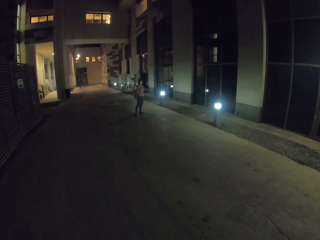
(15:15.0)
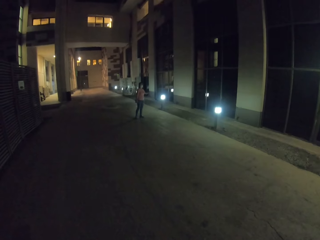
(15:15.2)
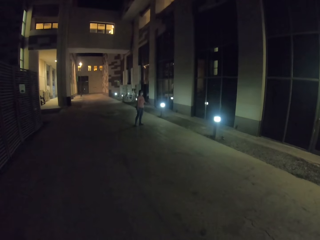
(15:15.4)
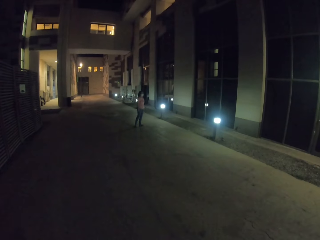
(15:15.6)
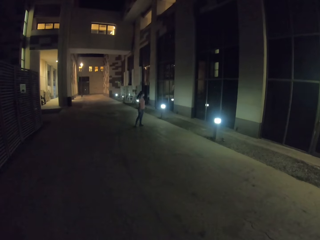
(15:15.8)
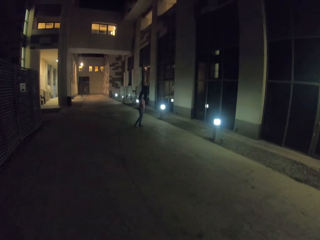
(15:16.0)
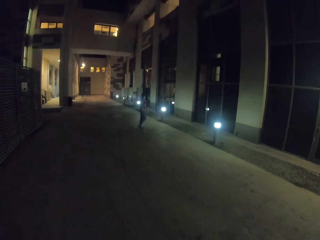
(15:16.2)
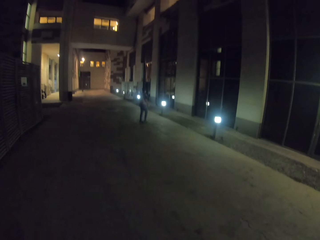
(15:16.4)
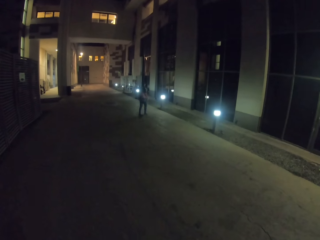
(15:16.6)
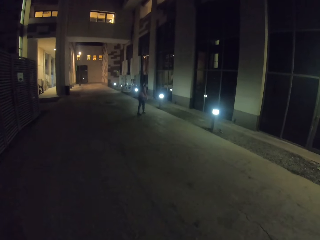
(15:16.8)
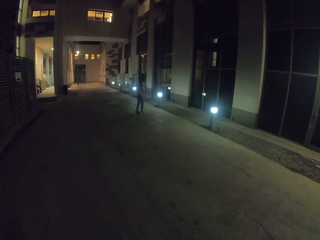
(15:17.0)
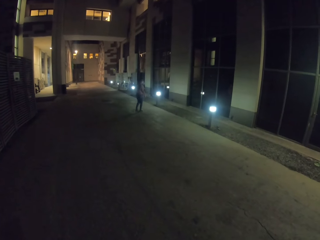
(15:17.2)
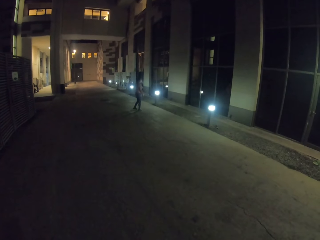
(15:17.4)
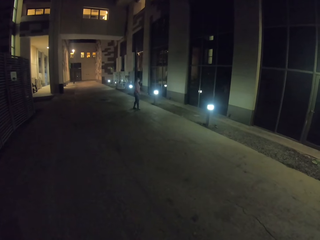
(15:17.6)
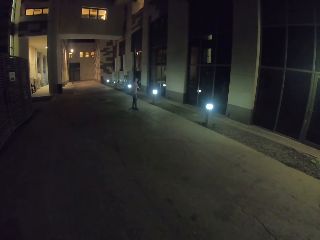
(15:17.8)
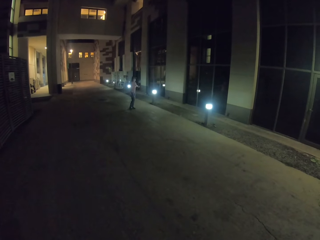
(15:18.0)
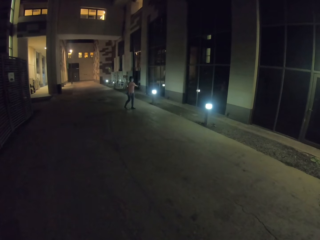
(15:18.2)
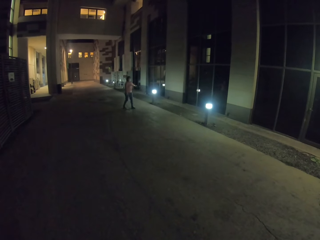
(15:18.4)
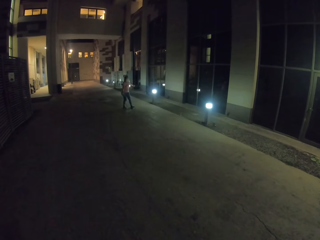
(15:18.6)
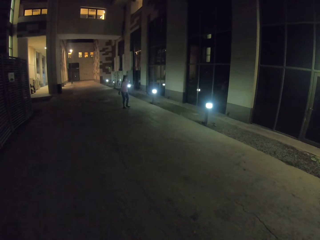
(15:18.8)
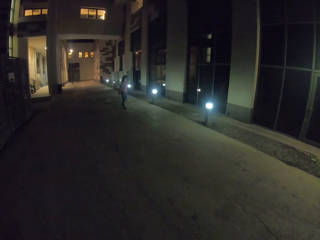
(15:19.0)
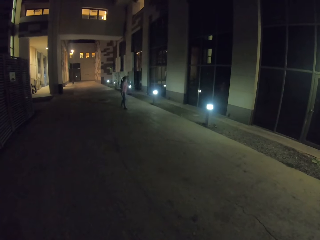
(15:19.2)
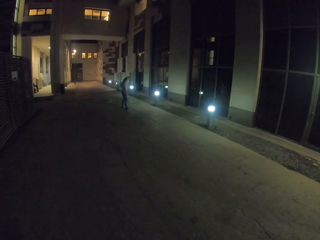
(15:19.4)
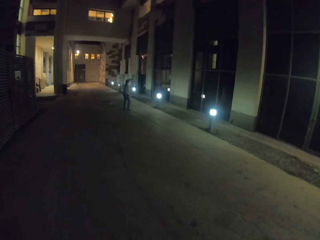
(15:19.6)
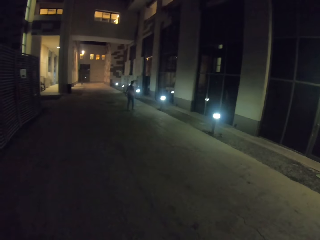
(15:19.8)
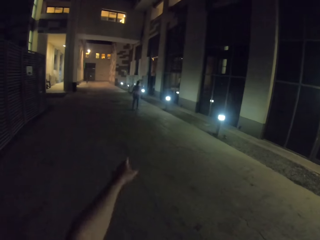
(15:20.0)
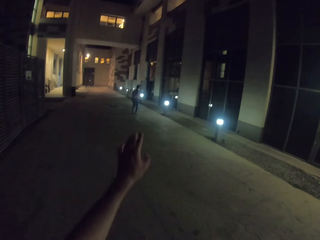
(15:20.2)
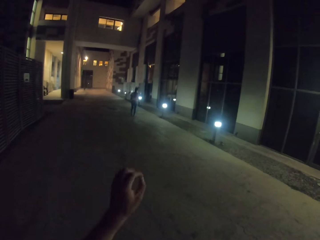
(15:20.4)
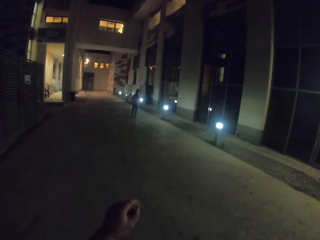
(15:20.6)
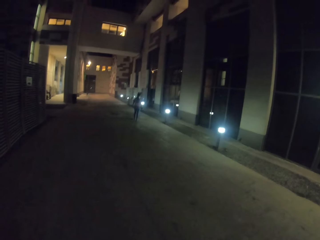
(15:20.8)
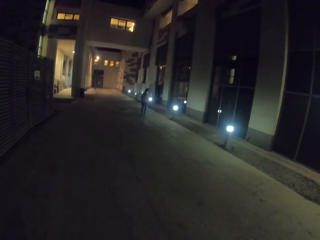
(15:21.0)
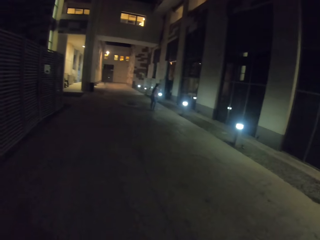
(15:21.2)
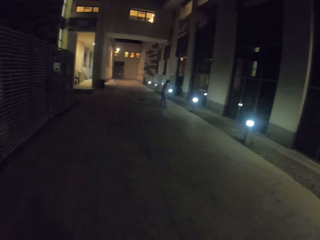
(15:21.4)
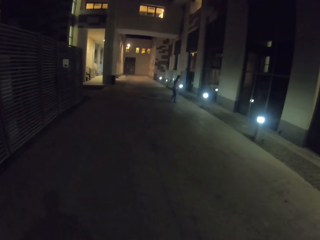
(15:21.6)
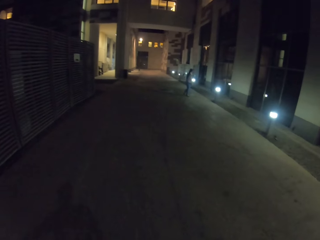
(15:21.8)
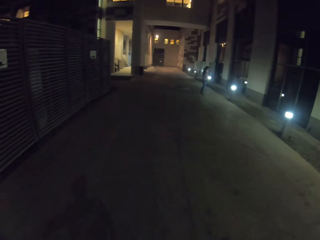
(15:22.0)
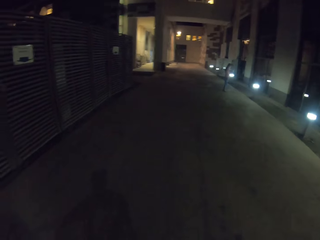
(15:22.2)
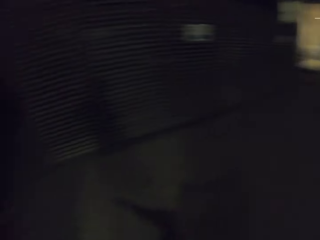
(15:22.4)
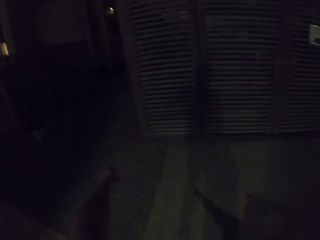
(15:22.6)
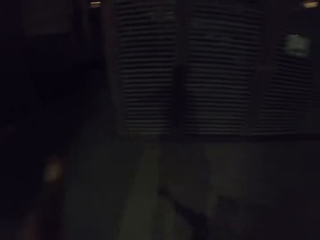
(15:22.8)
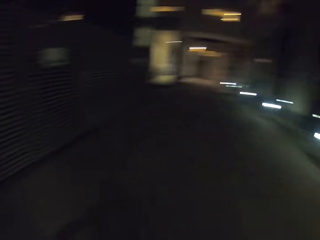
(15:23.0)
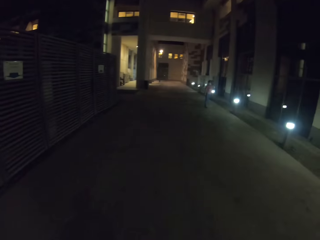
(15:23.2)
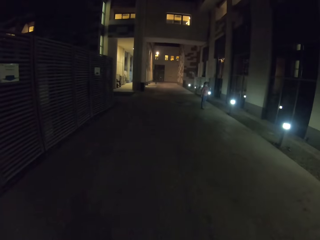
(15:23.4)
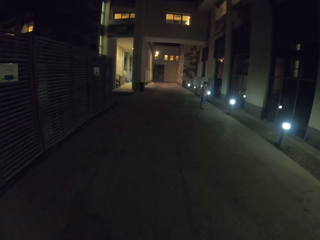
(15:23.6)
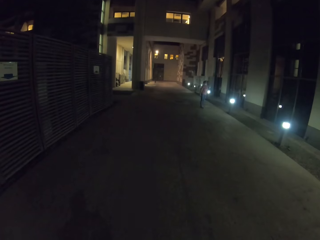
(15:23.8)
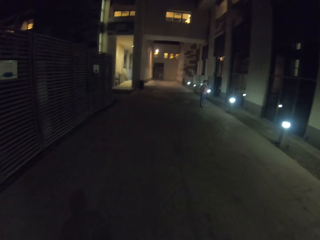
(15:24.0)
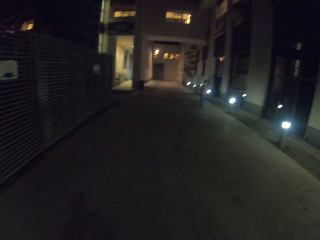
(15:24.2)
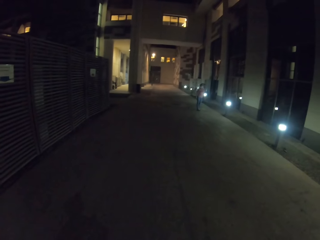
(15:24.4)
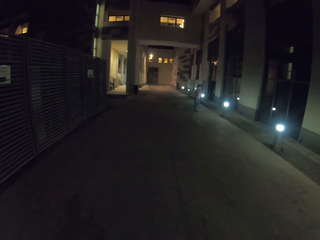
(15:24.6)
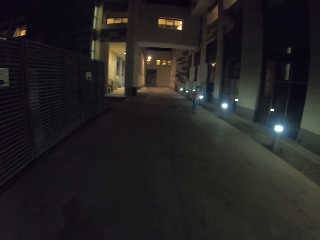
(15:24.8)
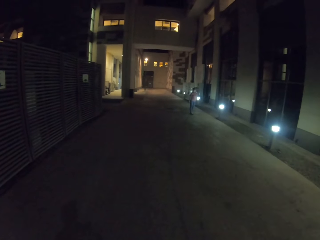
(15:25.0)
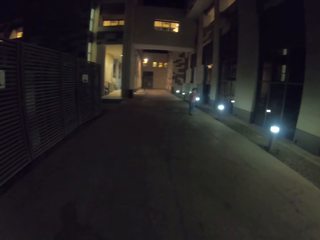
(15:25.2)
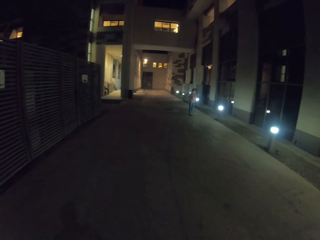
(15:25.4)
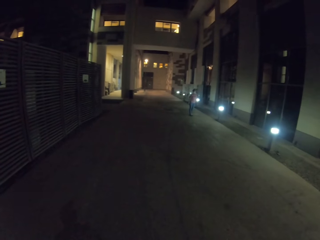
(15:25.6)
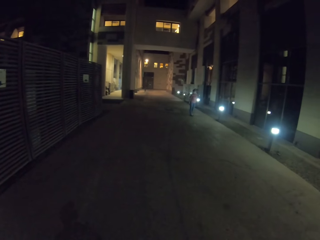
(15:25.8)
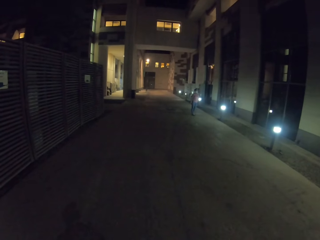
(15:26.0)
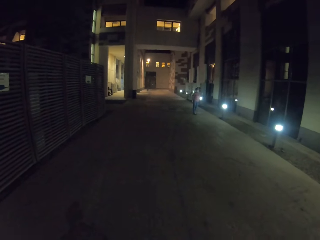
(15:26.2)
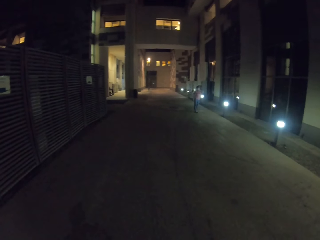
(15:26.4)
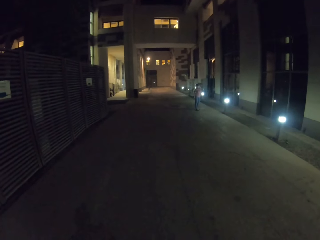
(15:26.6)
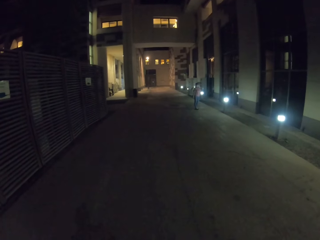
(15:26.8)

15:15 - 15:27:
A woman walks around. The camera wearer gestures out, lifts the left hand and turns around.

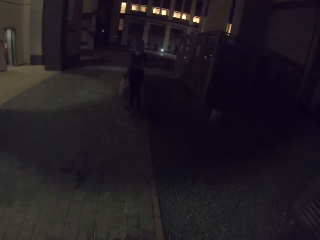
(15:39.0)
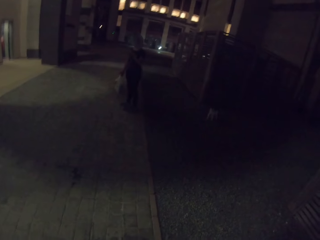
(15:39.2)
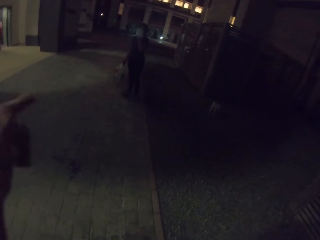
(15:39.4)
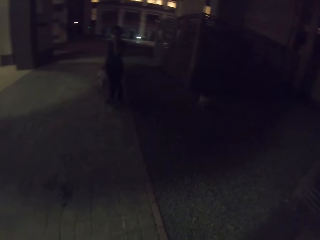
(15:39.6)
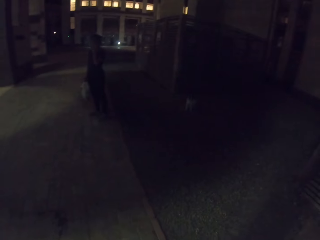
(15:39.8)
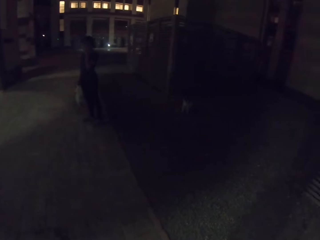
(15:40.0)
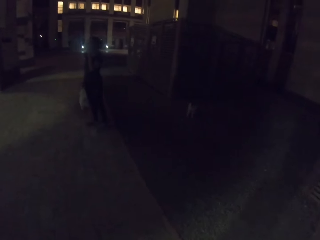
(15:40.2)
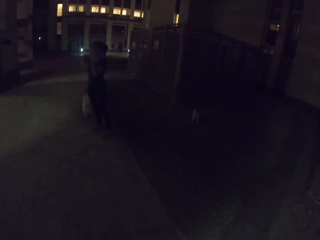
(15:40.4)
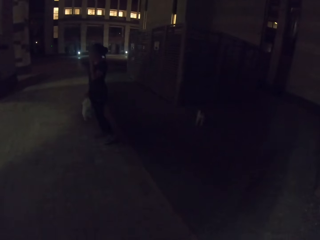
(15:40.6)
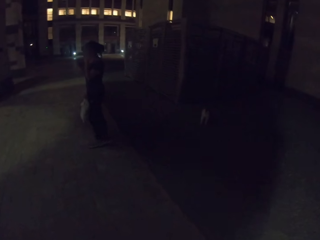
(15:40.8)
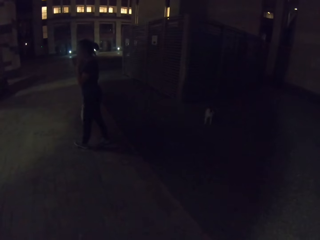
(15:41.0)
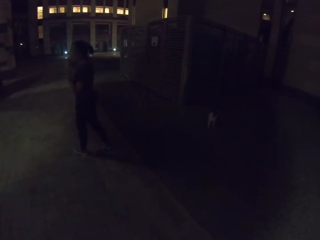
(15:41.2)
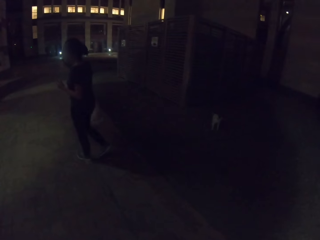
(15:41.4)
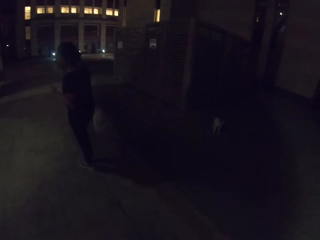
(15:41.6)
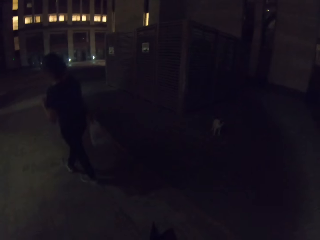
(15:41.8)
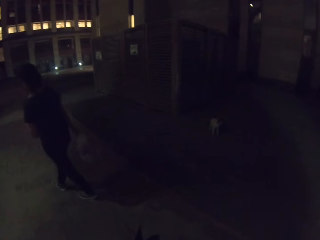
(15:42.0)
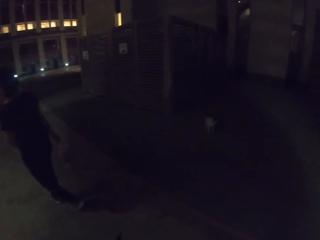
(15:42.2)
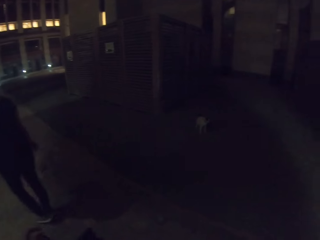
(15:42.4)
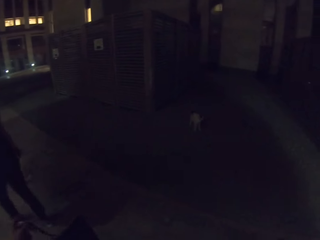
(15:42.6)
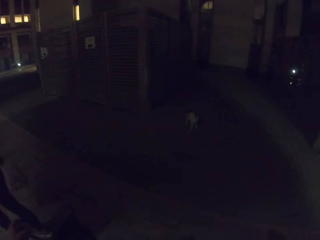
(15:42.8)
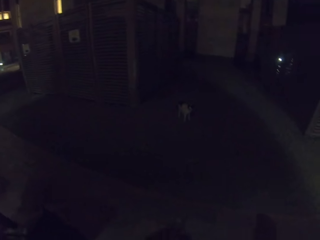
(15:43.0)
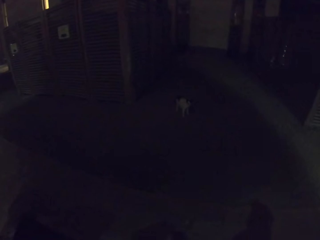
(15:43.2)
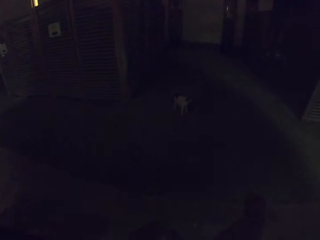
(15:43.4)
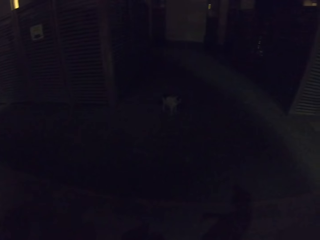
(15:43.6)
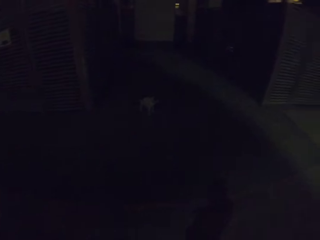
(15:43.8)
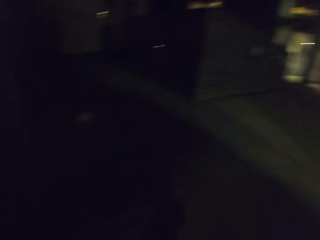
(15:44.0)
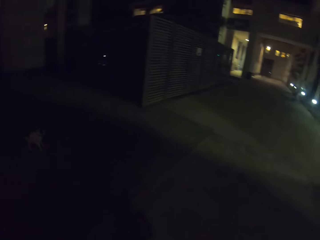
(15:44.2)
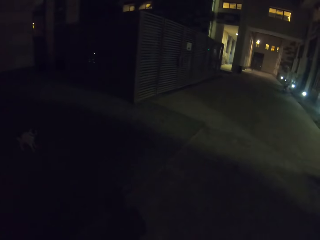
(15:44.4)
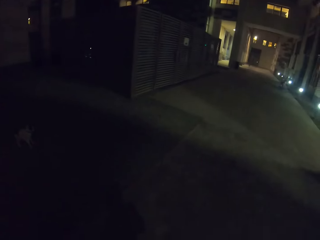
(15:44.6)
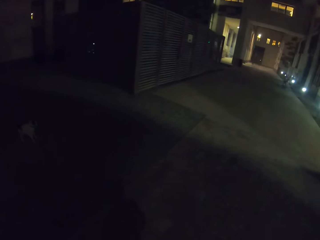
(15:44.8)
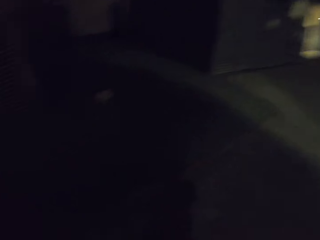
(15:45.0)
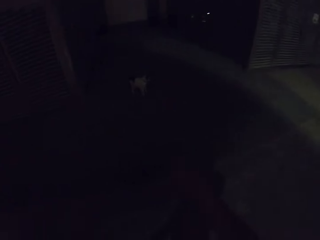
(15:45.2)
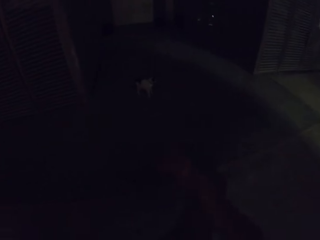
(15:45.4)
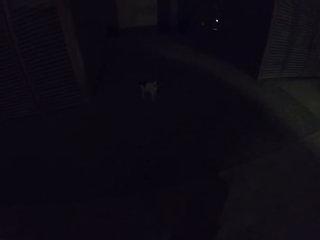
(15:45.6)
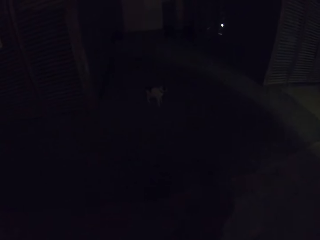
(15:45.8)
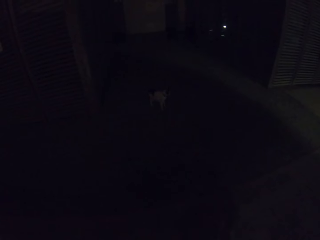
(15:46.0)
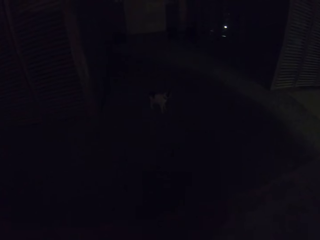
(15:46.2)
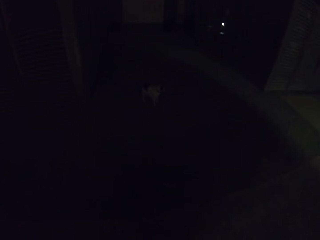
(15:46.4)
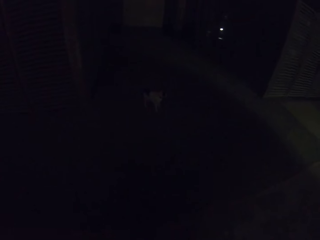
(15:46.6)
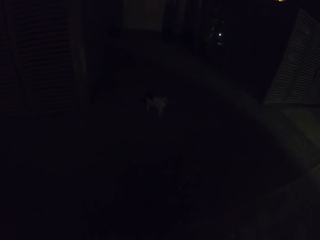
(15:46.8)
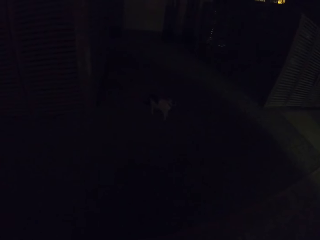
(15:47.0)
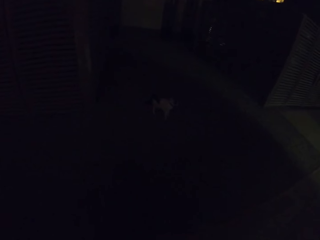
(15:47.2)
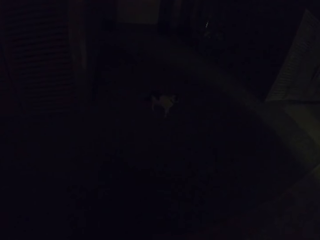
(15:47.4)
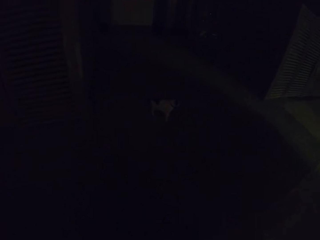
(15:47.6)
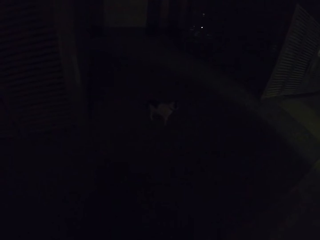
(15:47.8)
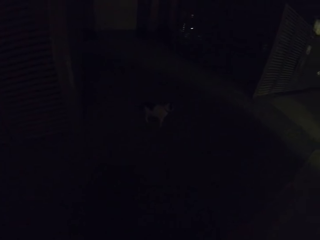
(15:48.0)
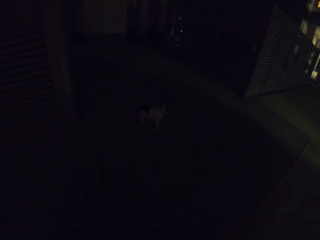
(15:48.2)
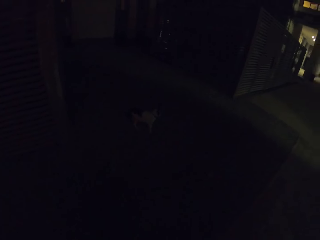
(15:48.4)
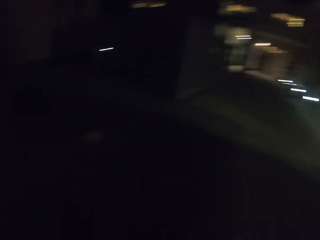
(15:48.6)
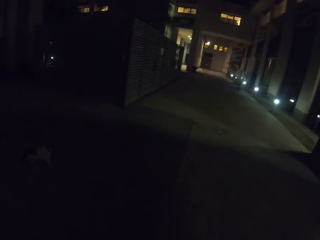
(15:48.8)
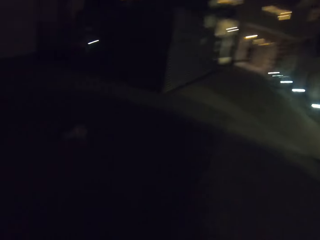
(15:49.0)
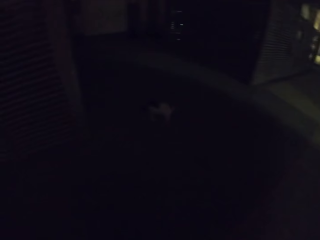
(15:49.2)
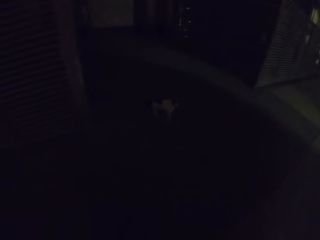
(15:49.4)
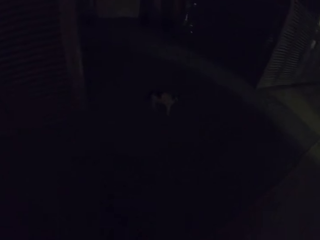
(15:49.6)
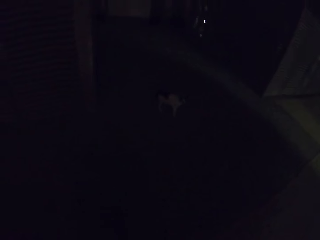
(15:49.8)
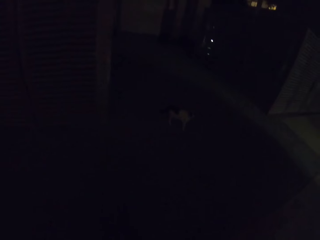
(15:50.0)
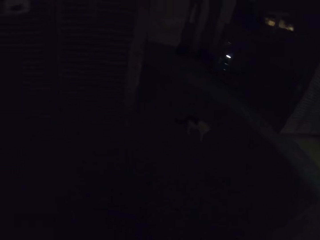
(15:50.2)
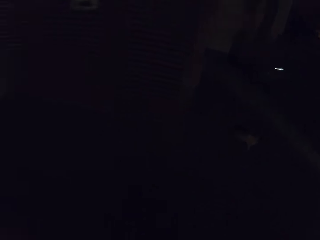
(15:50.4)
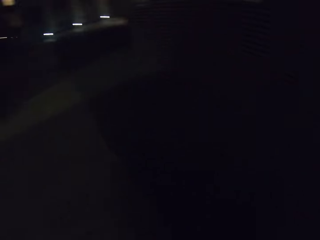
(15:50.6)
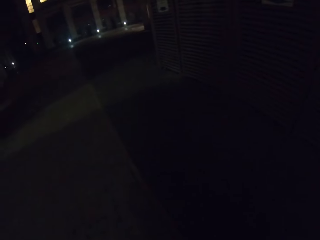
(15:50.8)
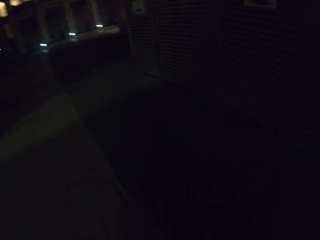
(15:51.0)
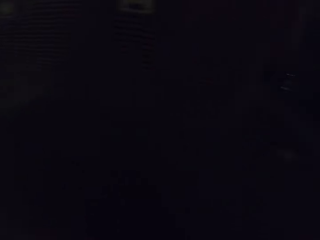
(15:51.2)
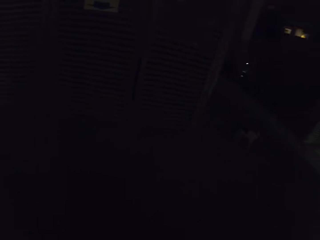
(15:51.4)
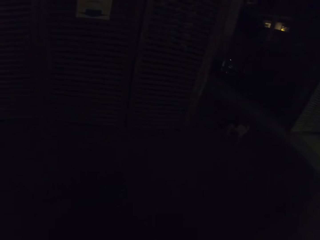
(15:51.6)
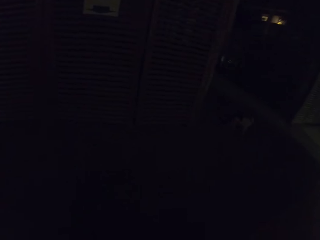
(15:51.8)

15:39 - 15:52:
A woman stands. The woman walks on the road. The camera wearer looks at a cat. They lift the right hand. They look at the cat. They turn around.
